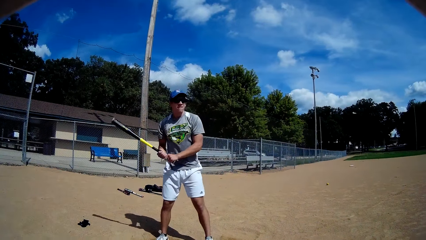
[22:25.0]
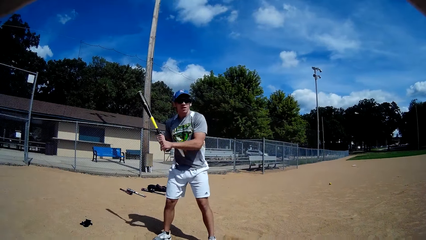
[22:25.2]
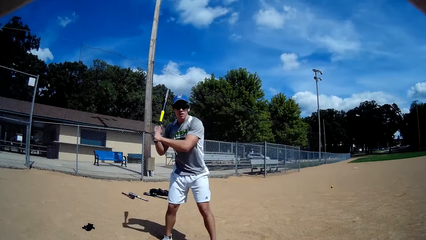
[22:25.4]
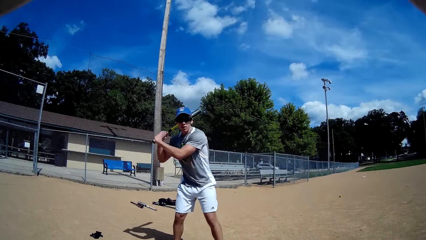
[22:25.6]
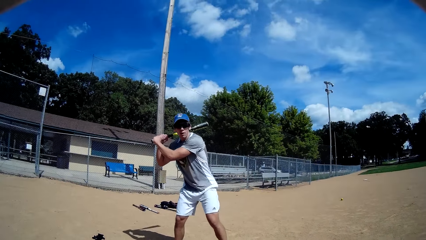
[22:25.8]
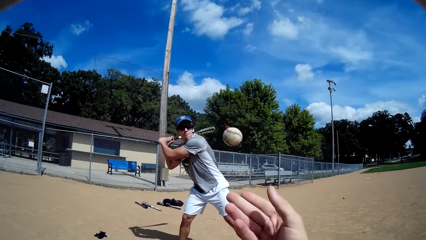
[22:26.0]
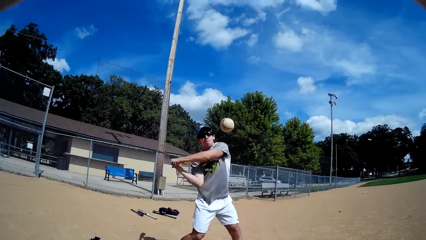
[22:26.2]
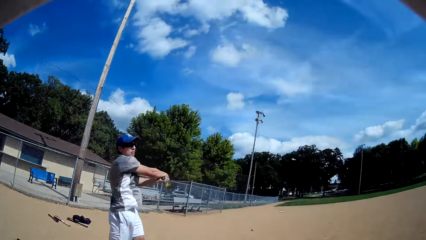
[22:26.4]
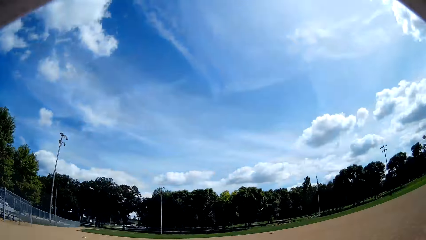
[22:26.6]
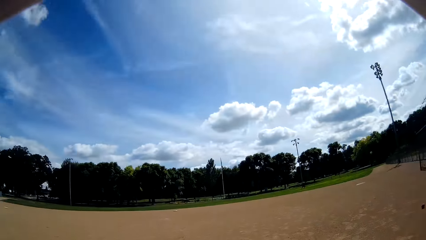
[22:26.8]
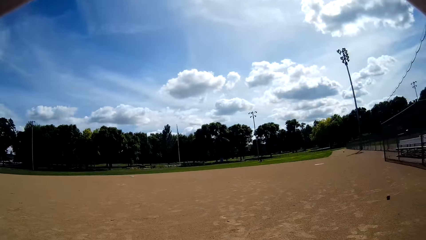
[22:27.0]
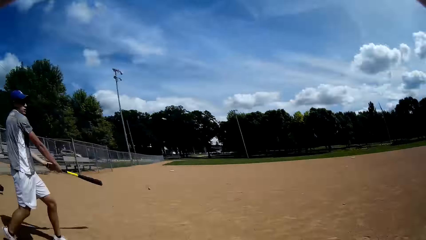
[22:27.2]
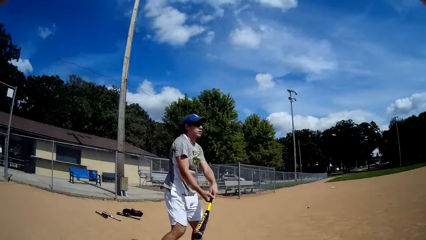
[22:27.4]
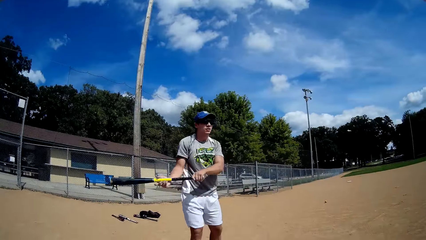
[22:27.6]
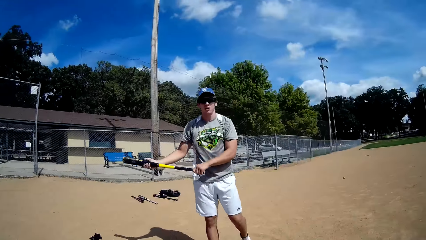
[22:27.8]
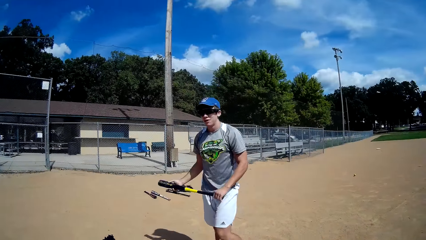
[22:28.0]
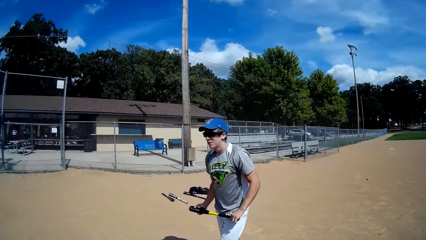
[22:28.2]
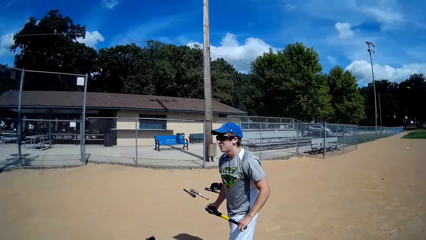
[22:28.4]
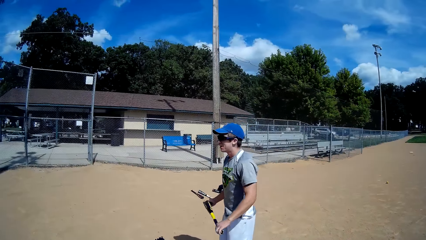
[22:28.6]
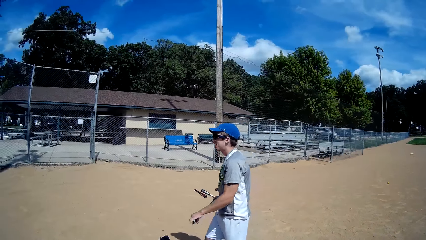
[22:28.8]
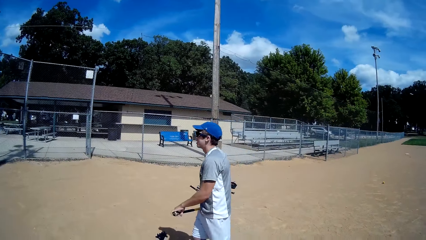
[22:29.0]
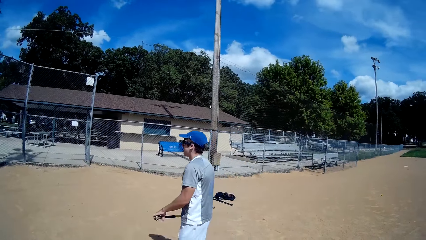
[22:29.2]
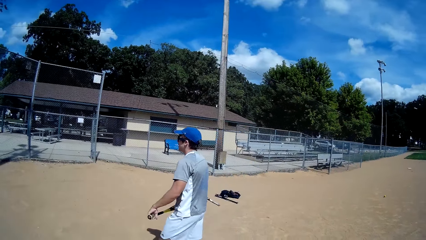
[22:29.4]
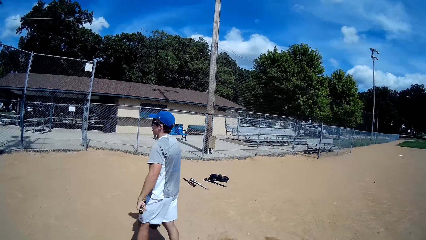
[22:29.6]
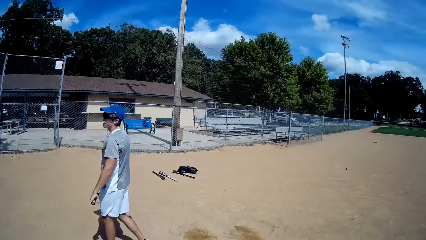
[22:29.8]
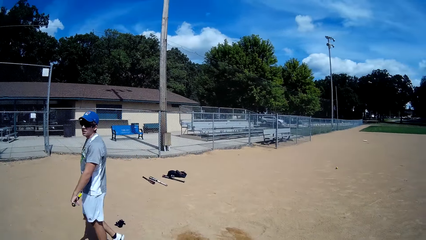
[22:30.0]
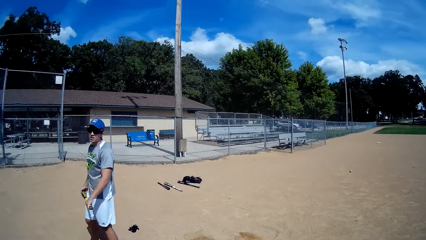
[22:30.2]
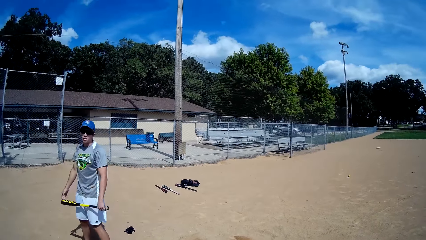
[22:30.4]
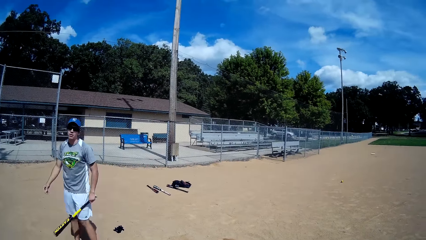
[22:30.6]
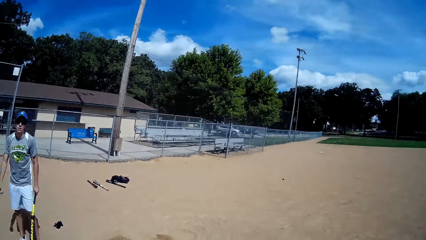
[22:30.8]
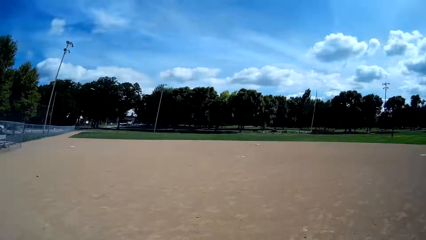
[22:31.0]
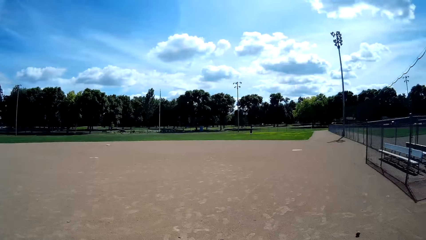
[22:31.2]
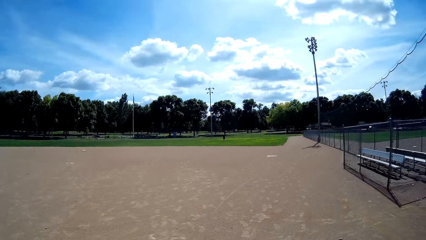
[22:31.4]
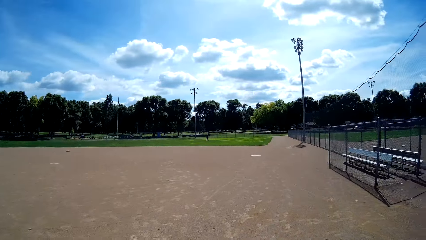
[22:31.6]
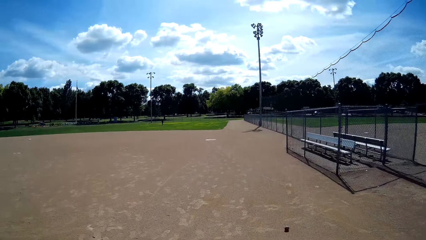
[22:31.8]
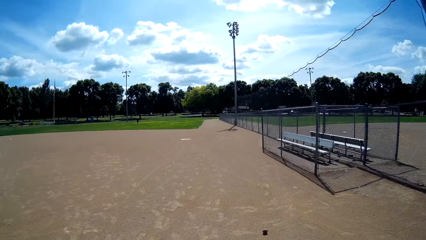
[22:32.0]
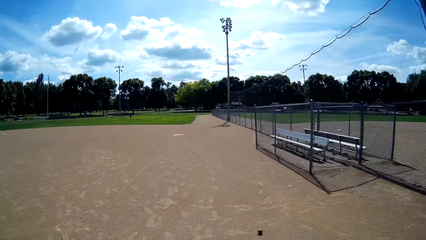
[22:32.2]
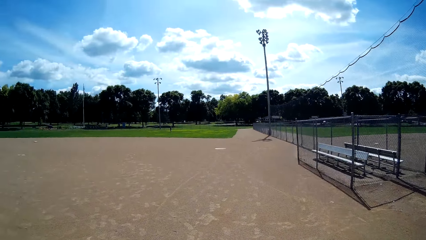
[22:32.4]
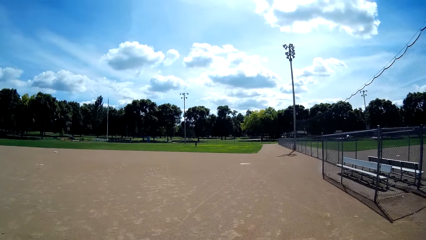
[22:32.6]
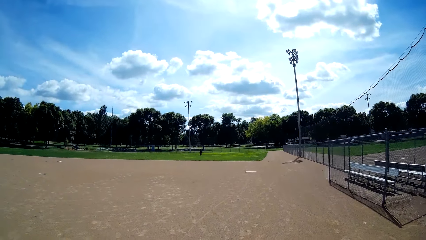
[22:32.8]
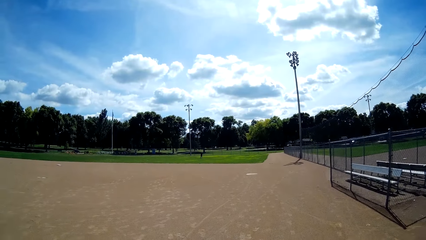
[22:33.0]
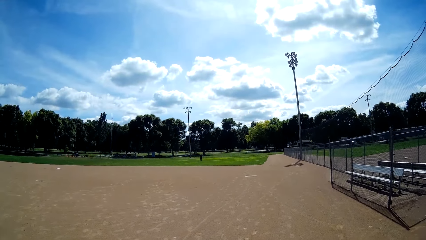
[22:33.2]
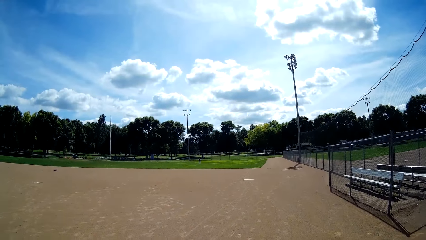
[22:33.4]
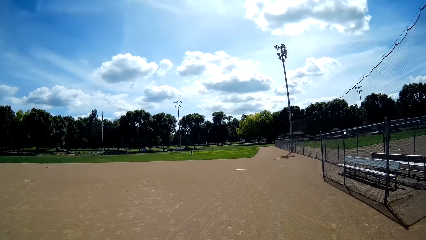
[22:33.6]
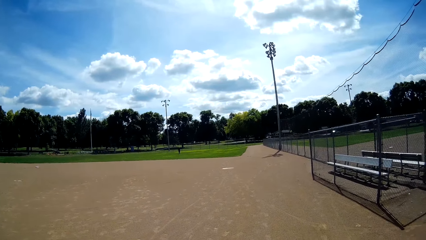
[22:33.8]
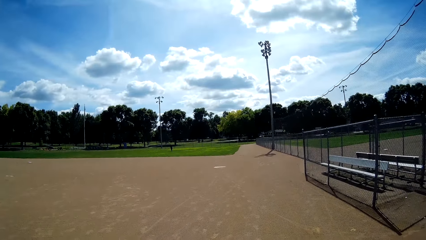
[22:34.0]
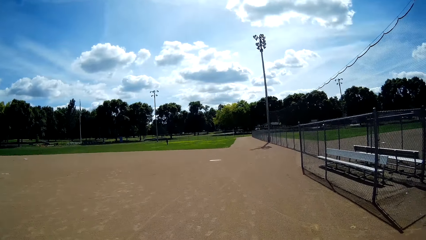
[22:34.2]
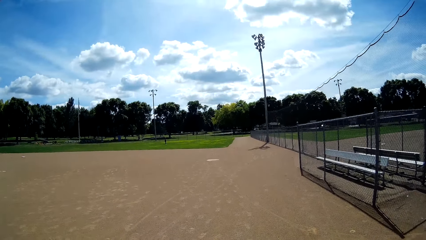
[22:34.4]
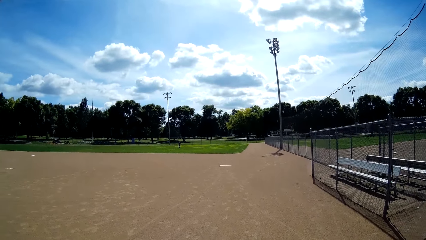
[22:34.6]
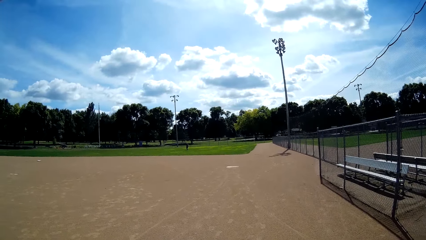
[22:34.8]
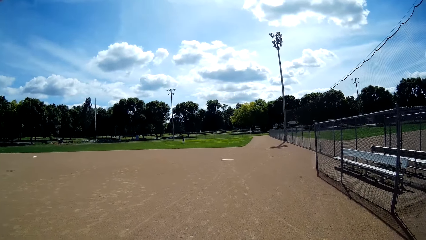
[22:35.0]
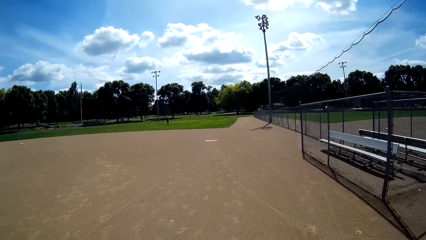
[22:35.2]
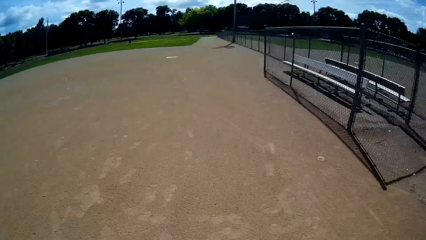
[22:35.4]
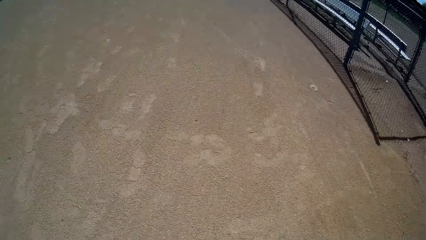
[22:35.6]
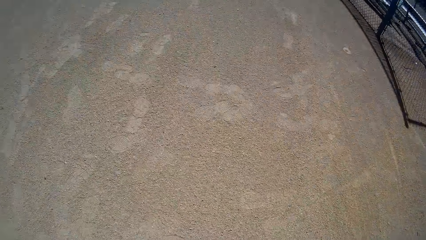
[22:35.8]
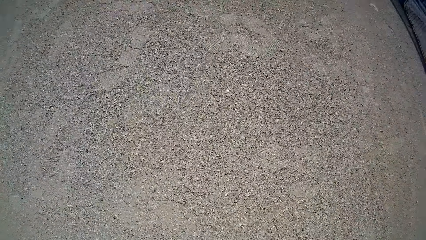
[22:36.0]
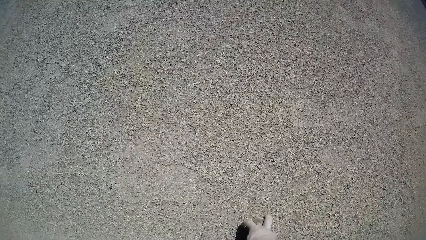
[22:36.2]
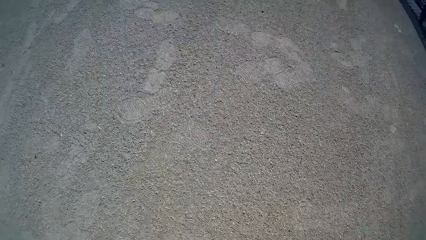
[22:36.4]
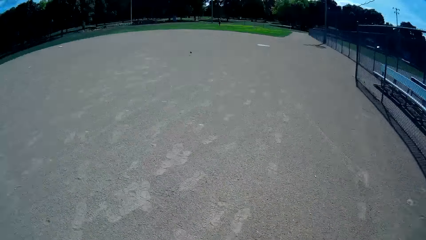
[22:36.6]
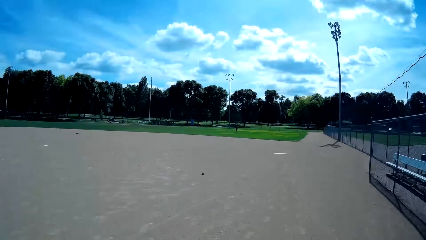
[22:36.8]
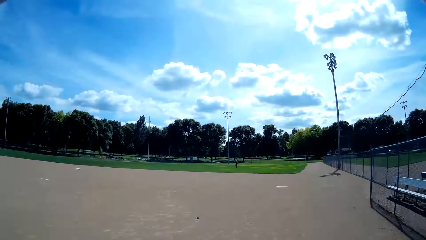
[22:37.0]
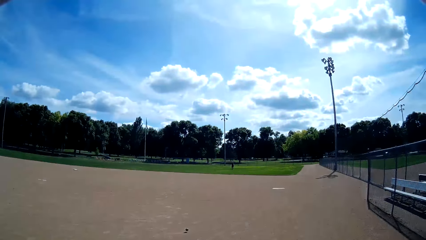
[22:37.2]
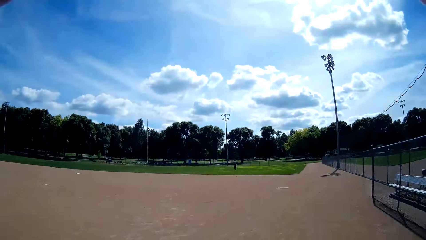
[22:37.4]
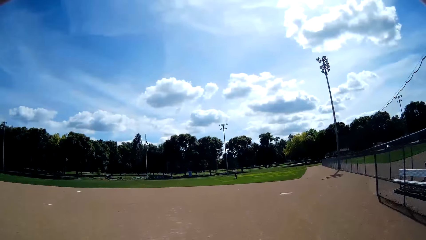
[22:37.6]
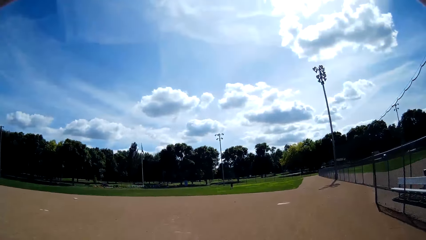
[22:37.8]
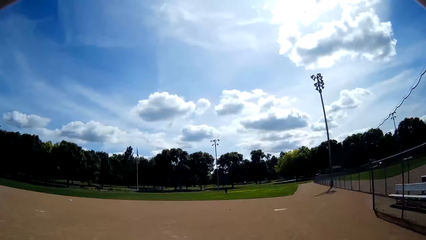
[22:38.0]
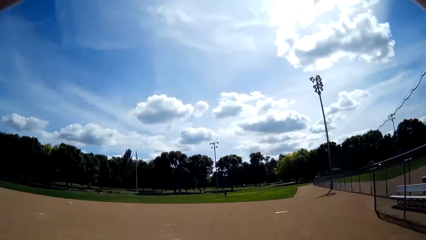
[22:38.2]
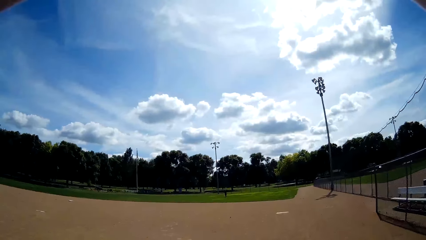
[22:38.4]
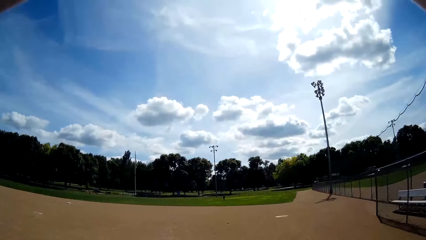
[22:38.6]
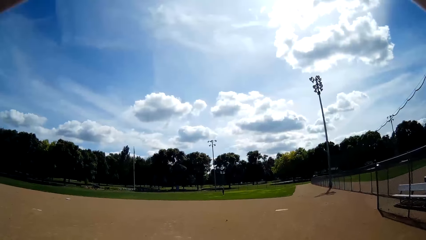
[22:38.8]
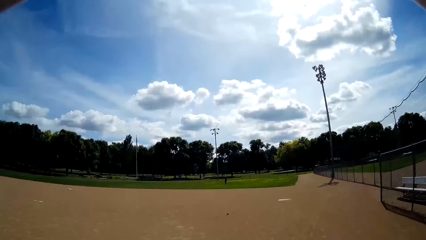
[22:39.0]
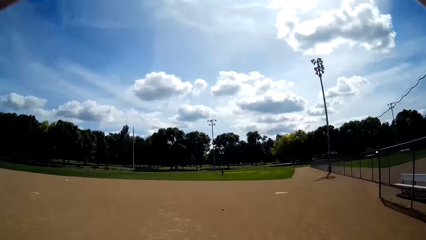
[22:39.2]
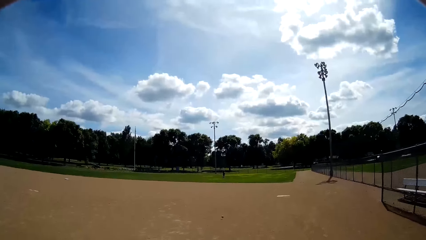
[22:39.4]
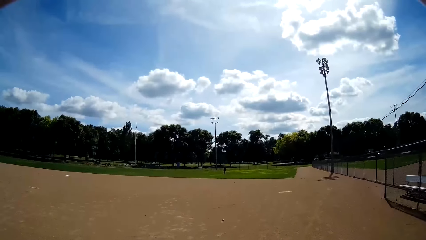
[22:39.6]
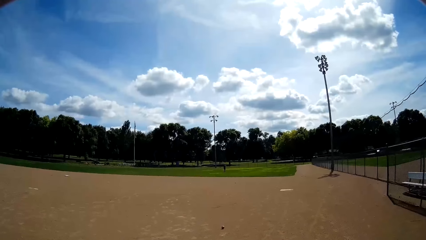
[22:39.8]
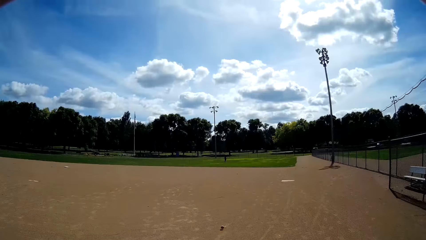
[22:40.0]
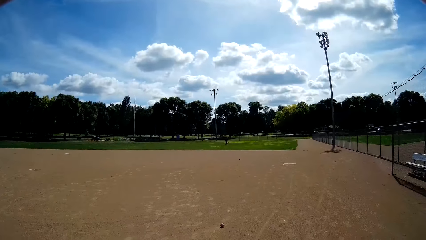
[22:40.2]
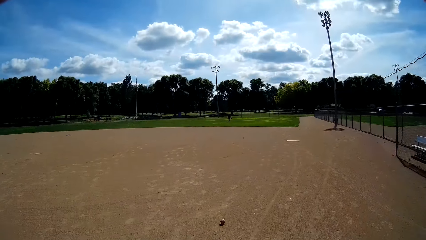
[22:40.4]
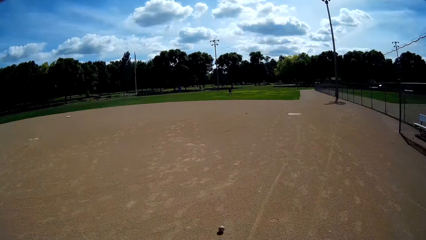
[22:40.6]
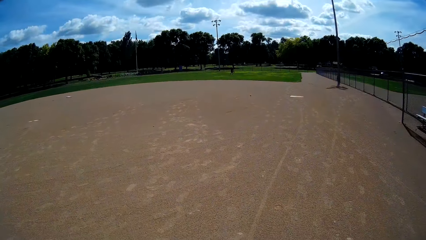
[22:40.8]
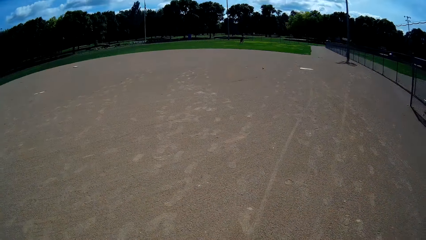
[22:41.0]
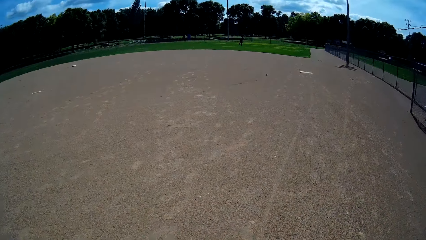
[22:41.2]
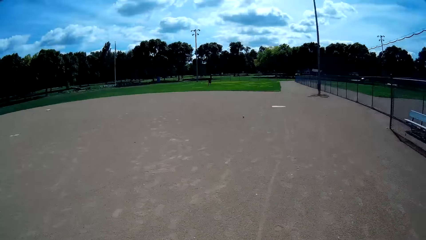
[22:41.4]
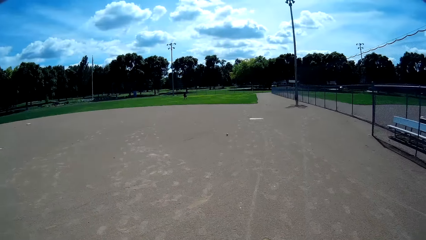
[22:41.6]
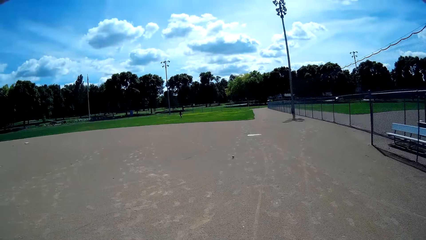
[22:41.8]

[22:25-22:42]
The man holds the bat high. The camera wearer throws the ball towards the man with his right hand. The man hits the ball with the baseball bat in his hands. A person walks around. The camera wearer looks at the man. He looks around. He picks up the ball from the ground. He looks at the ground. He interacts with another man. He looks around. The other man rolls balls towards the camera wearer.
